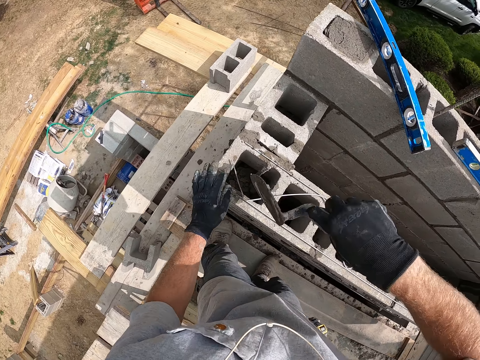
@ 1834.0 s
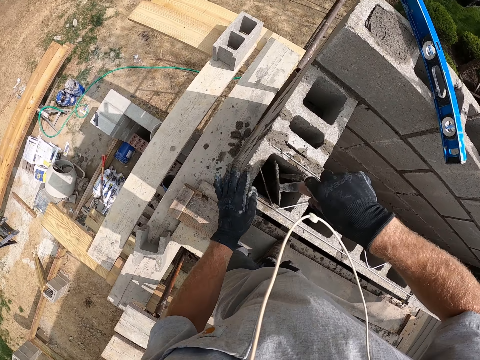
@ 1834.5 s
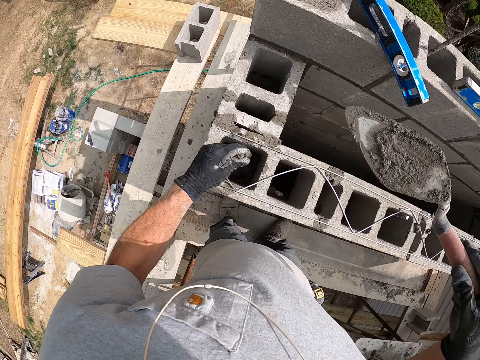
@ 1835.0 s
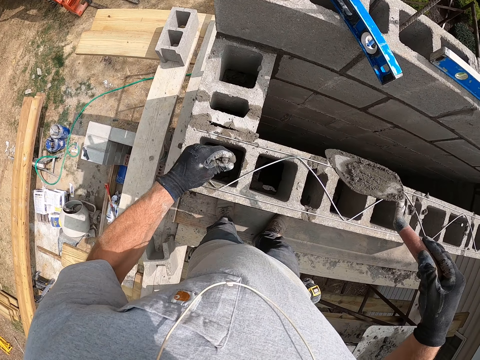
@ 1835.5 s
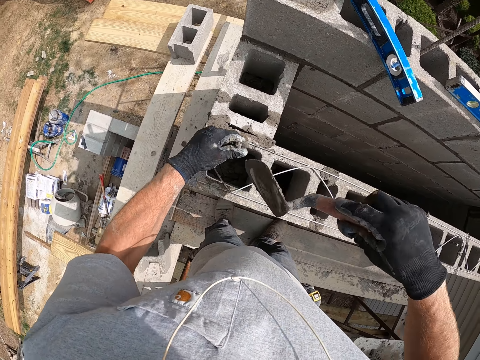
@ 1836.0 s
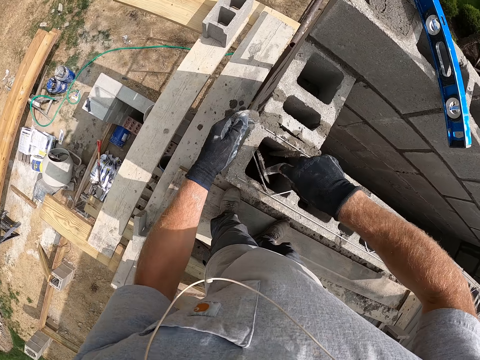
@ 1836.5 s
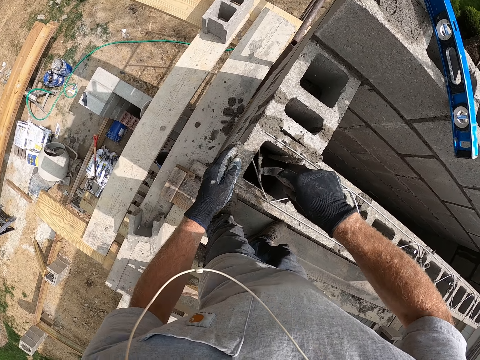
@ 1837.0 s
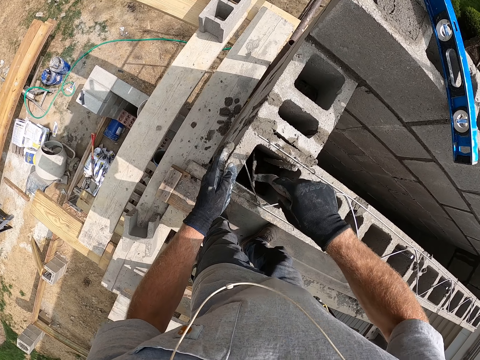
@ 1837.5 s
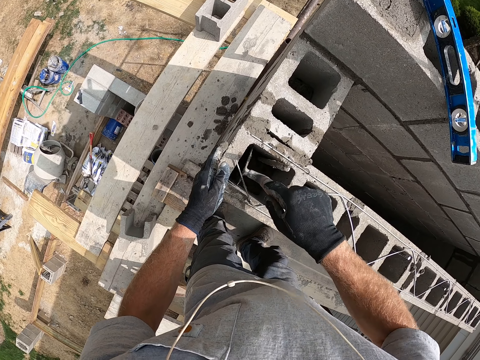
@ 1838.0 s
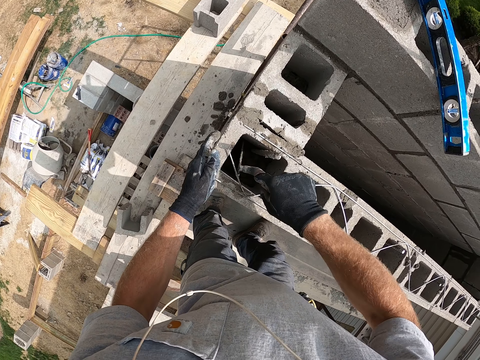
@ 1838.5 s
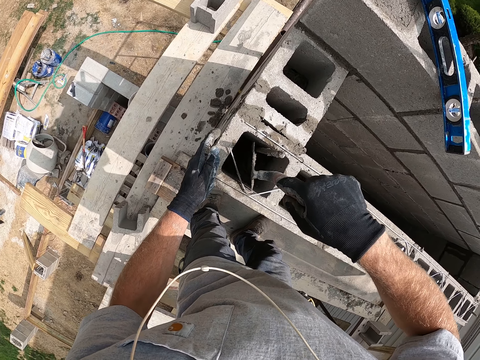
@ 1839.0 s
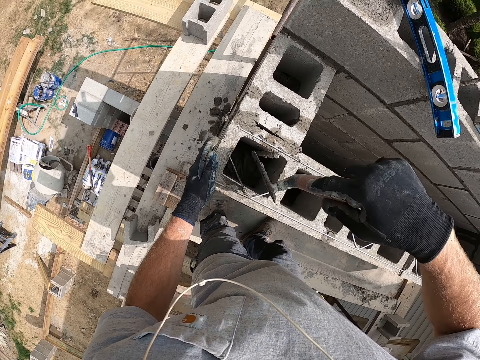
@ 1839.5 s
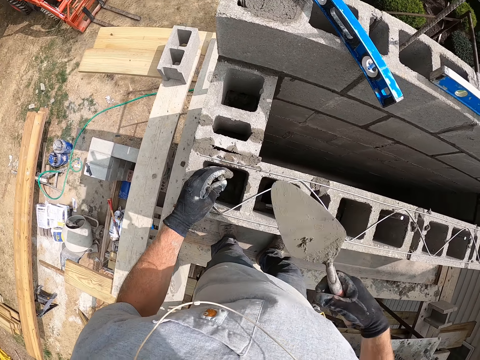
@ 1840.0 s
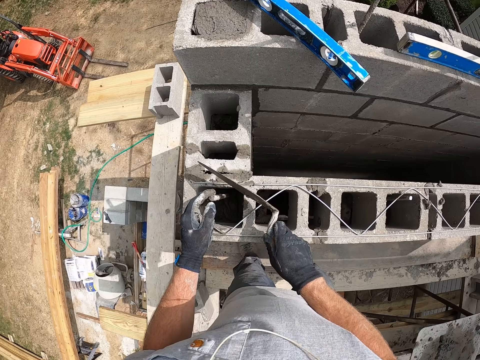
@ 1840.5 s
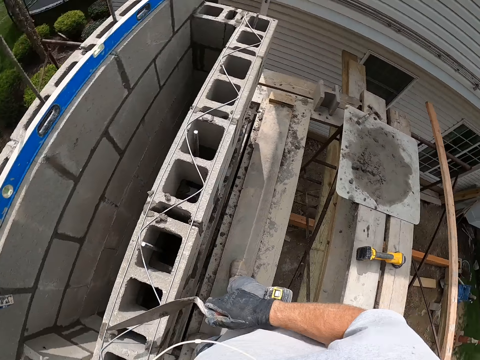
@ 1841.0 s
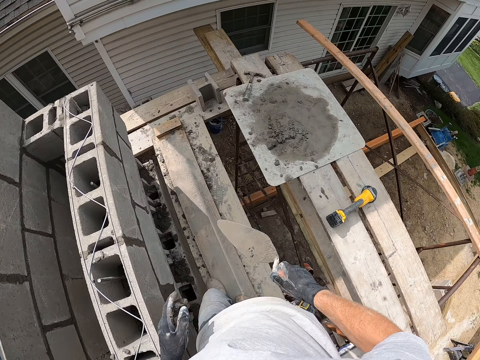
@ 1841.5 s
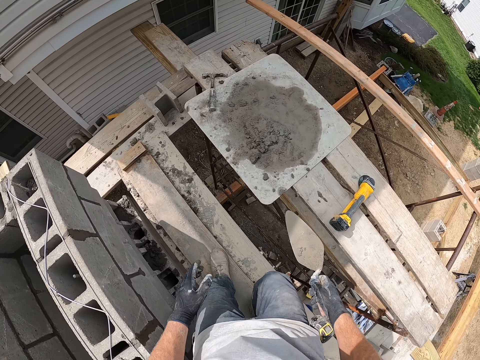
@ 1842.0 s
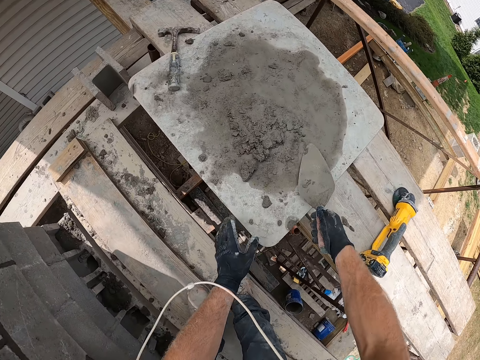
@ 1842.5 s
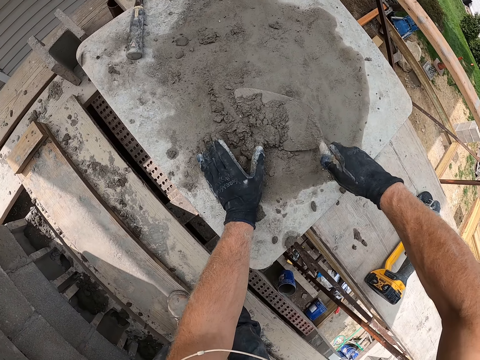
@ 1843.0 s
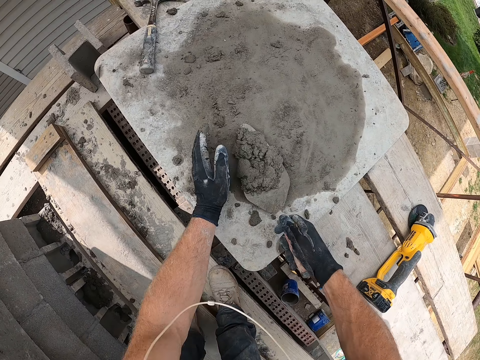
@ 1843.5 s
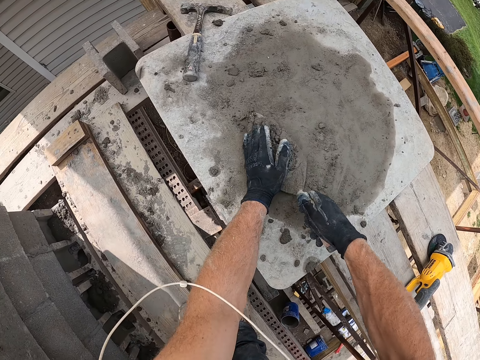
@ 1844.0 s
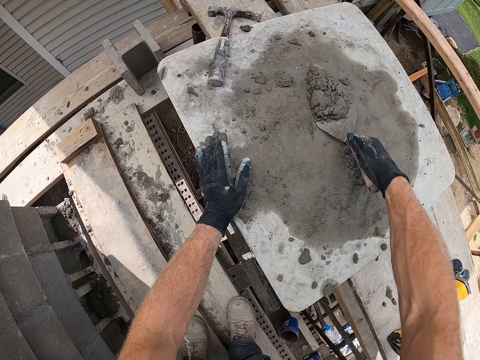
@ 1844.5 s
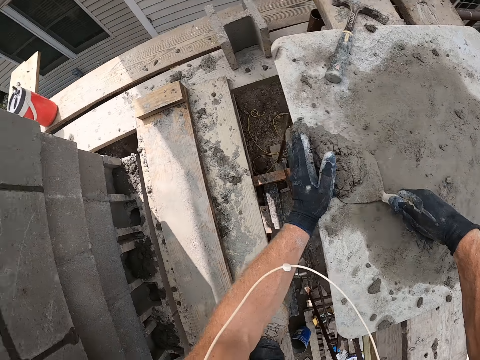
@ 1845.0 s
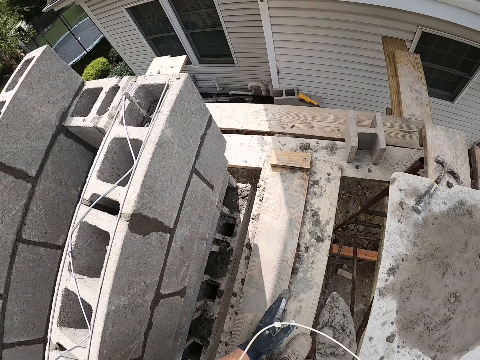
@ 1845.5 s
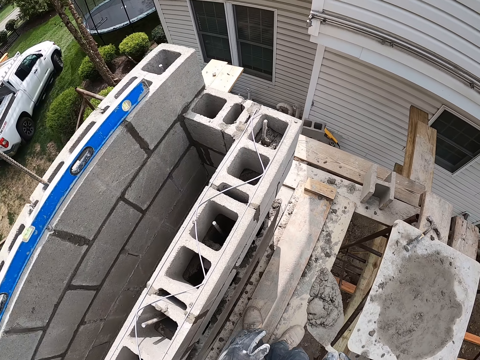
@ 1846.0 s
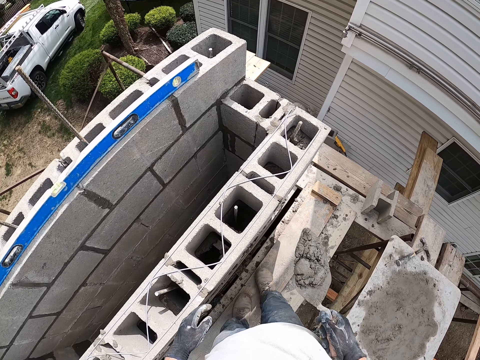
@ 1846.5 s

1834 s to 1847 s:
The camera wearer adjusts the iron rod in the concrete block. They press the concrete sand using the iron rod. They dip the trowel into the concrete wall. They hit the trowel on the concrete wall. They pack the cement with the trowel. They take the concrete sand with the trowel.

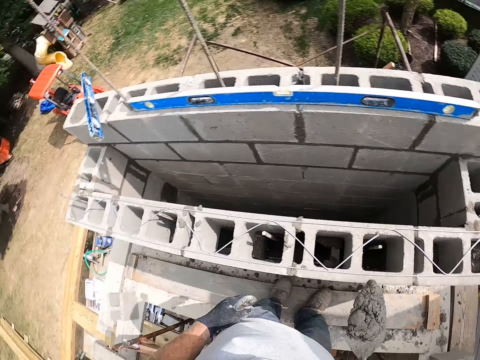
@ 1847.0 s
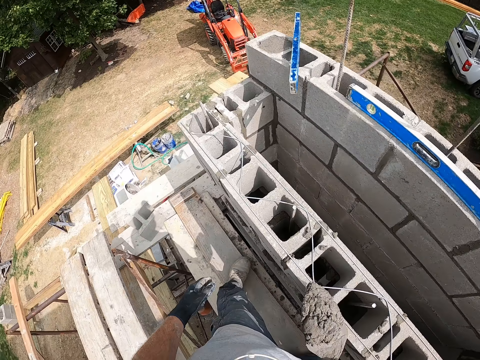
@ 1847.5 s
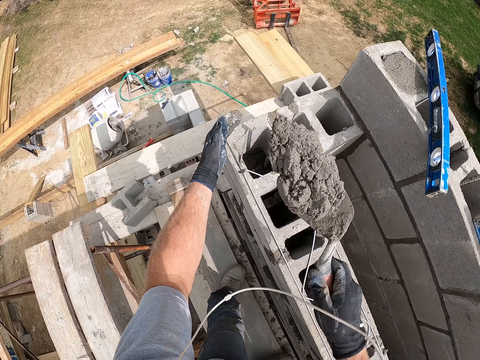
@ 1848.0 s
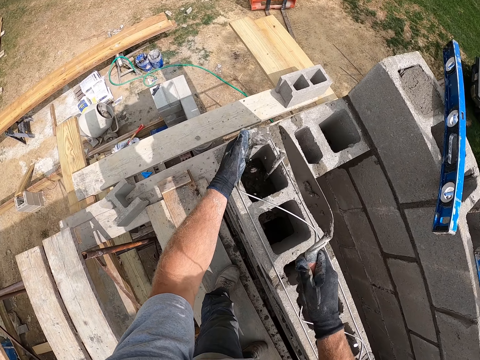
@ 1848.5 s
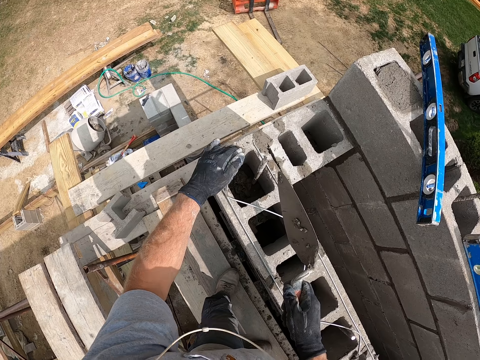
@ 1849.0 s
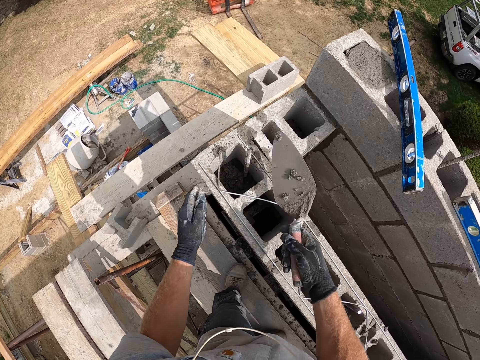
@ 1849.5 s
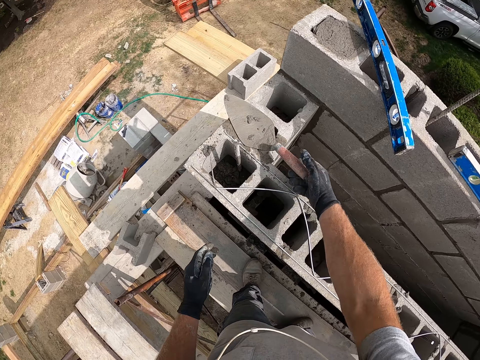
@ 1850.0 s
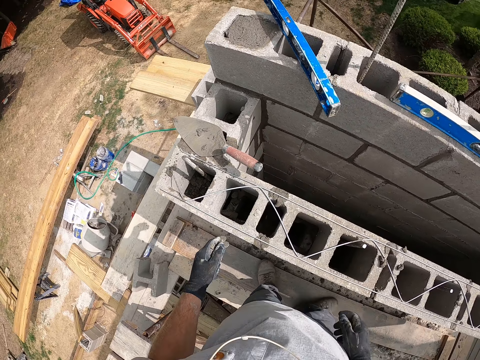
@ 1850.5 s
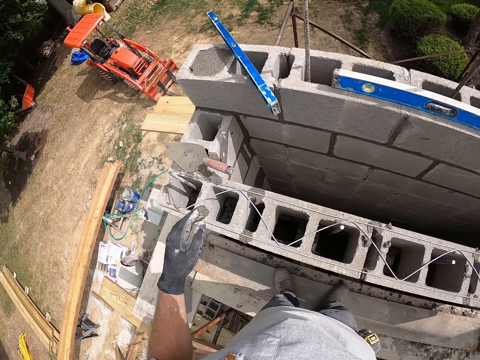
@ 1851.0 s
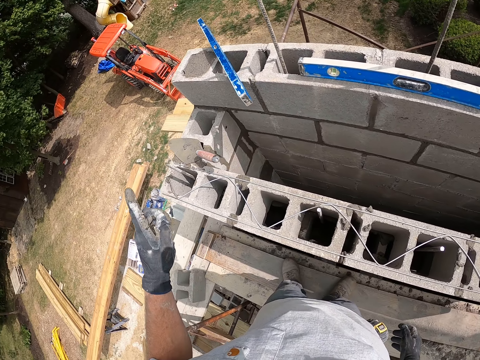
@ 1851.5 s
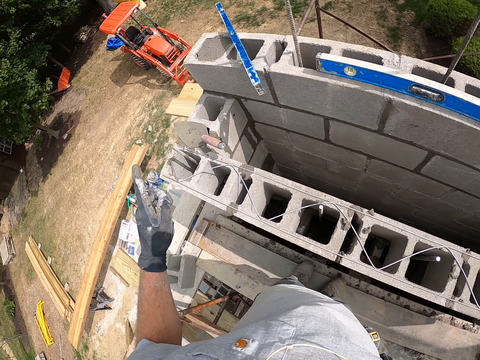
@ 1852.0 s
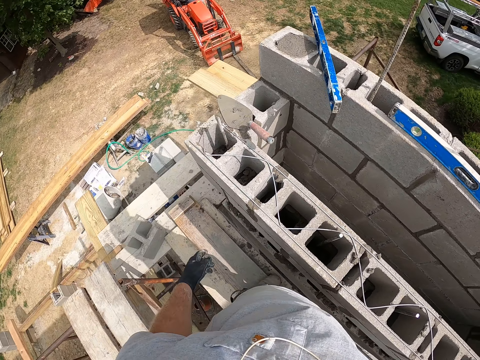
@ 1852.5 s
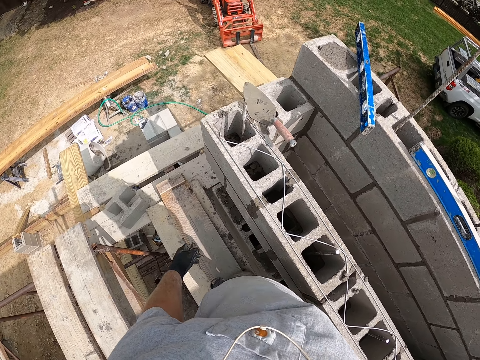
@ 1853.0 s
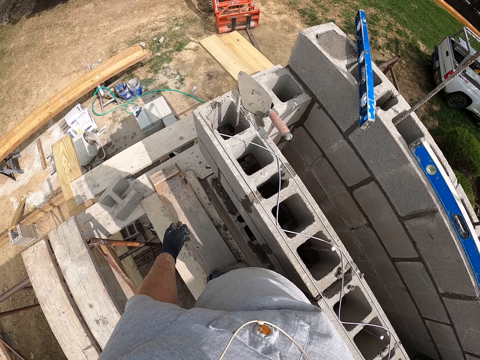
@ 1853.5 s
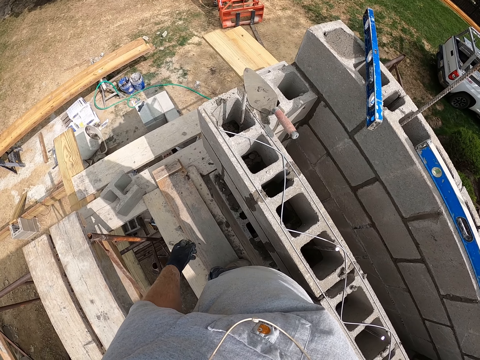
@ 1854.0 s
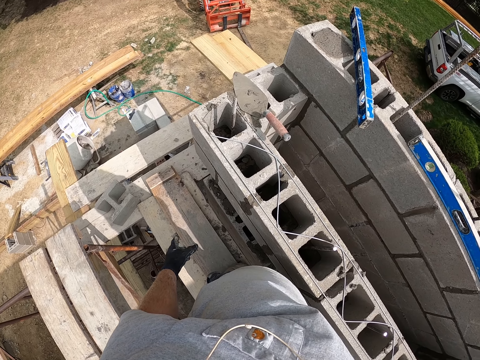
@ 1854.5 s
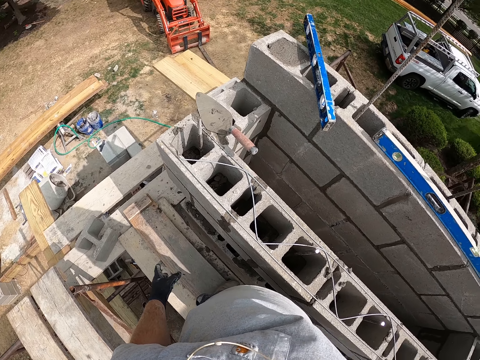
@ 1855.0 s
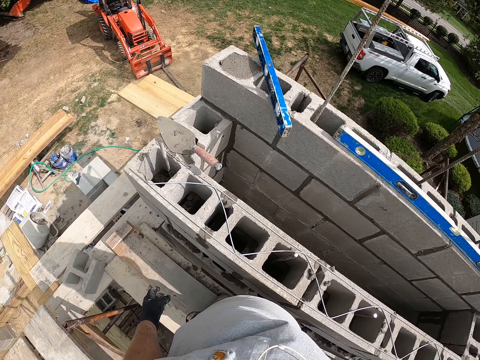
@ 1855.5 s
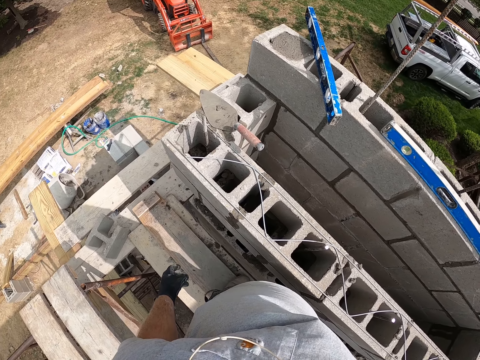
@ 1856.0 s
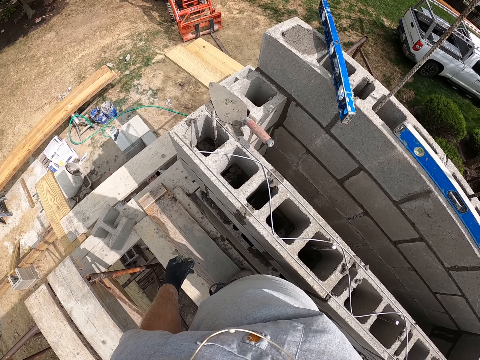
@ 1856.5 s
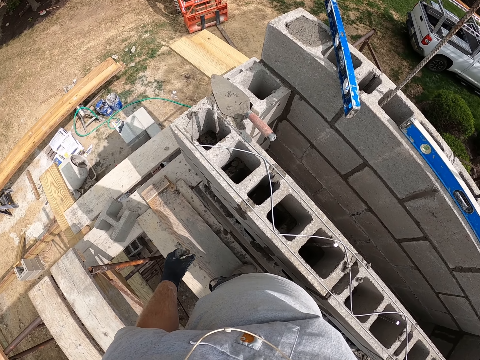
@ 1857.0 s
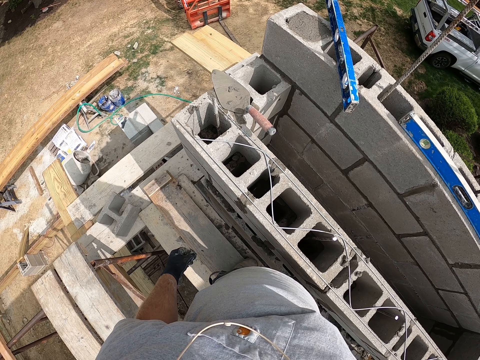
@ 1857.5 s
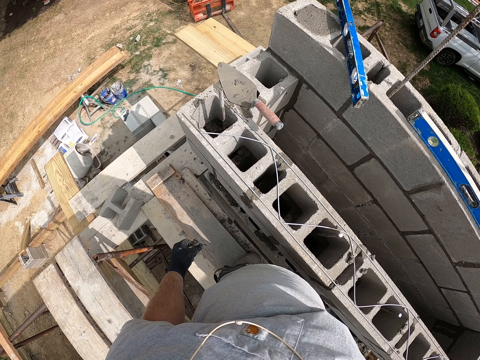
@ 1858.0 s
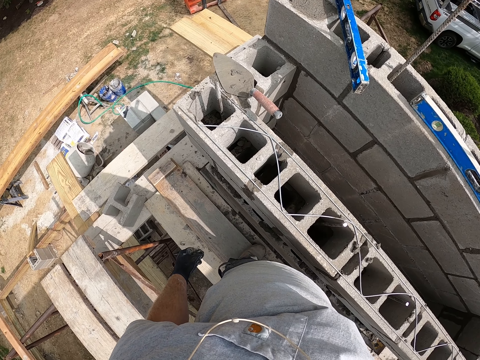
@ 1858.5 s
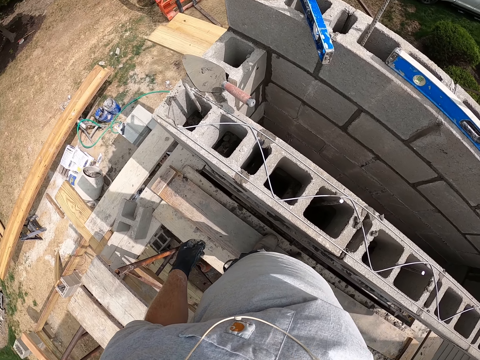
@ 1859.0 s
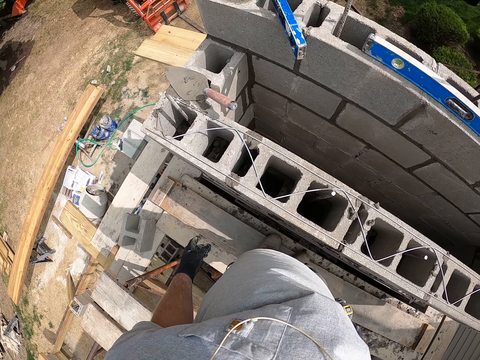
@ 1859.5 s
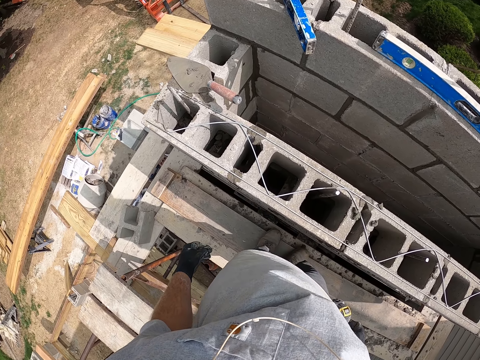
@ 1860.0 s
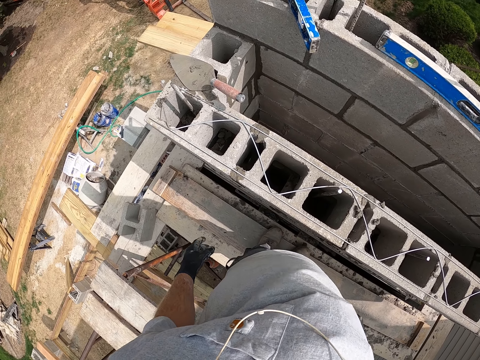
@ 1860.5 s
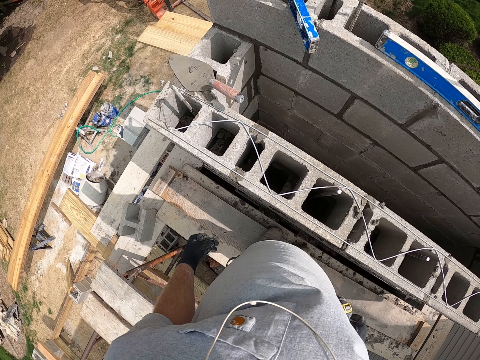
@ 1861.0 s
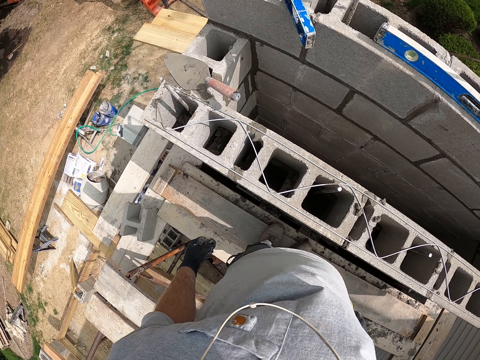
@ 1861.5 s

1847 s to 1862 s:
The camera wearer pours cement into the concrete wall. He puts the sand in the brick space. He drops the trowel on the concrete wall. He points his finger towards the tractor. He looks towards the tractor's side.
